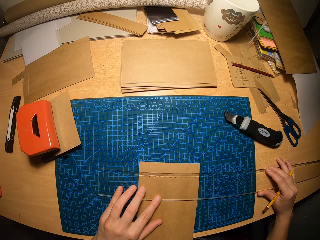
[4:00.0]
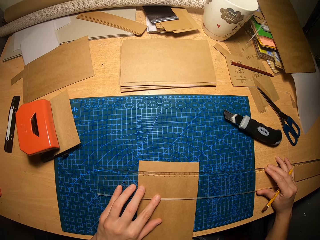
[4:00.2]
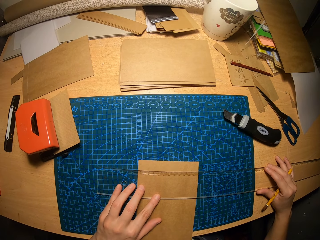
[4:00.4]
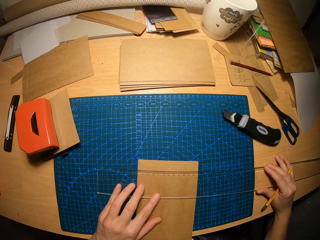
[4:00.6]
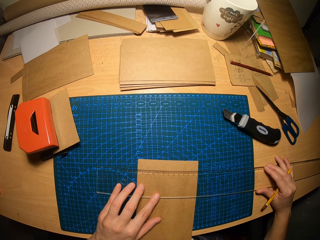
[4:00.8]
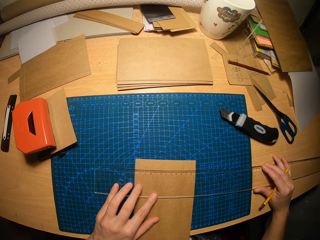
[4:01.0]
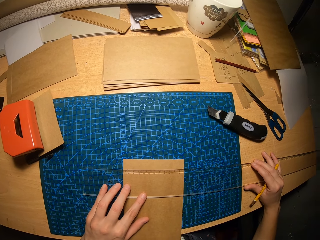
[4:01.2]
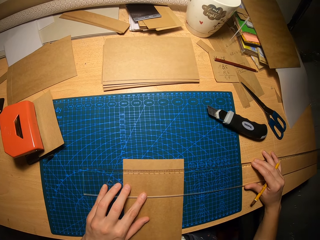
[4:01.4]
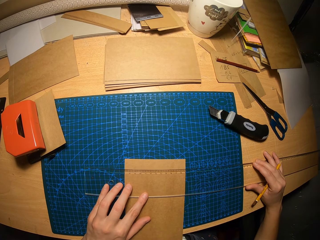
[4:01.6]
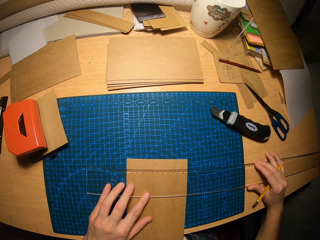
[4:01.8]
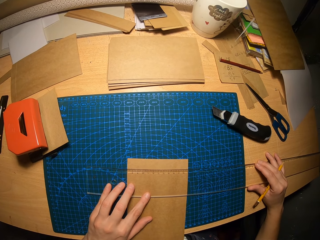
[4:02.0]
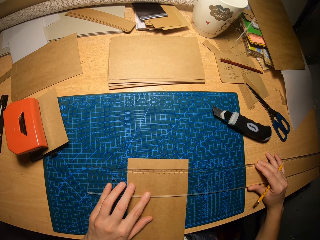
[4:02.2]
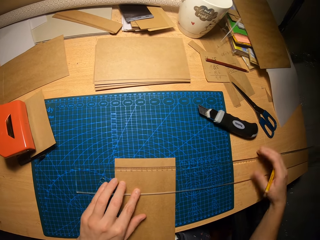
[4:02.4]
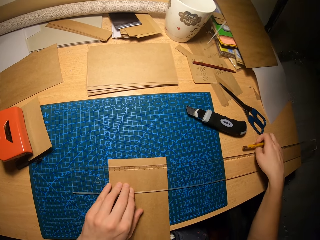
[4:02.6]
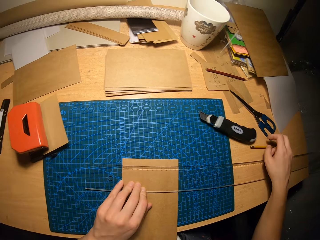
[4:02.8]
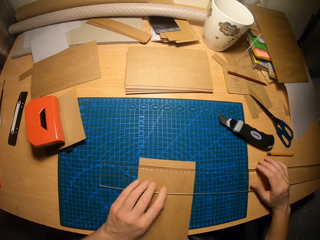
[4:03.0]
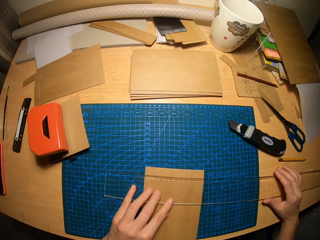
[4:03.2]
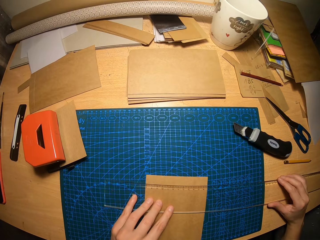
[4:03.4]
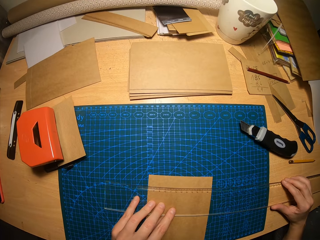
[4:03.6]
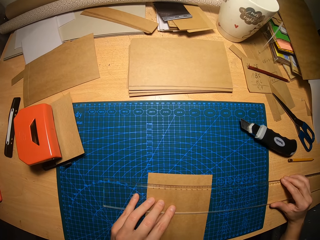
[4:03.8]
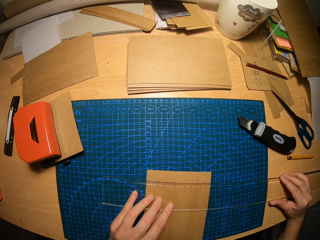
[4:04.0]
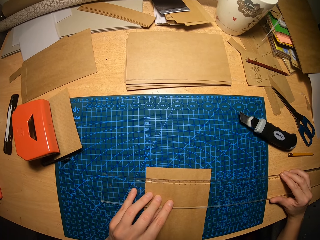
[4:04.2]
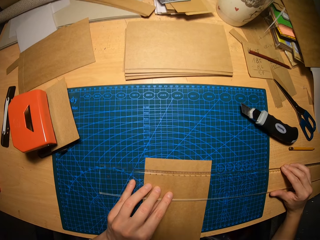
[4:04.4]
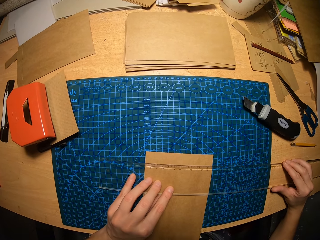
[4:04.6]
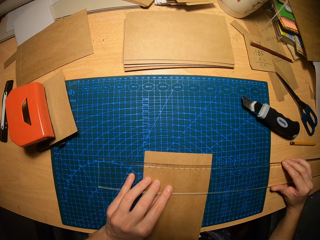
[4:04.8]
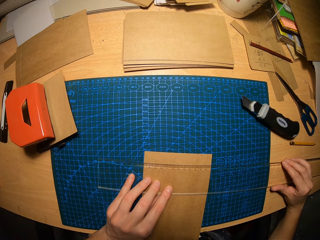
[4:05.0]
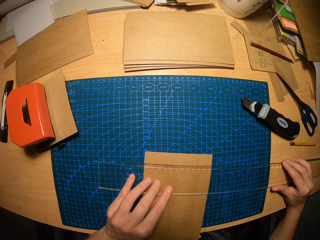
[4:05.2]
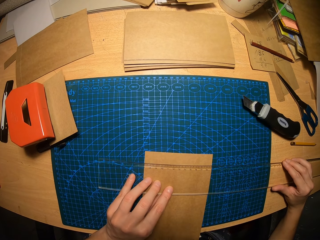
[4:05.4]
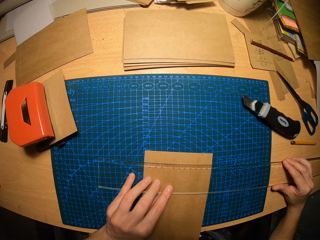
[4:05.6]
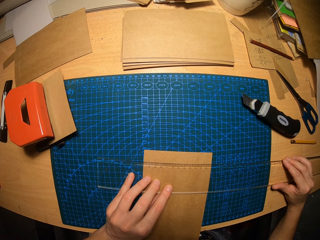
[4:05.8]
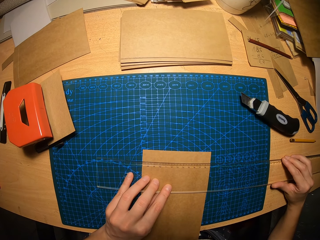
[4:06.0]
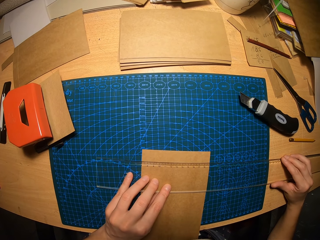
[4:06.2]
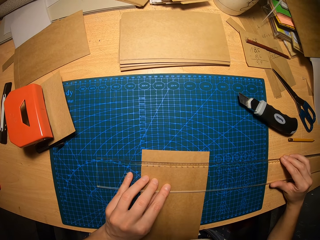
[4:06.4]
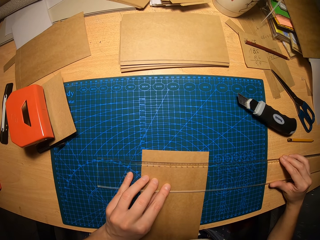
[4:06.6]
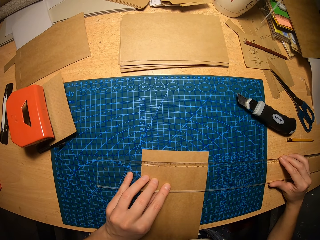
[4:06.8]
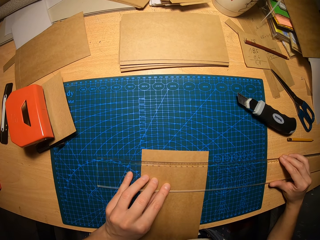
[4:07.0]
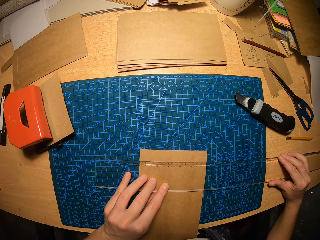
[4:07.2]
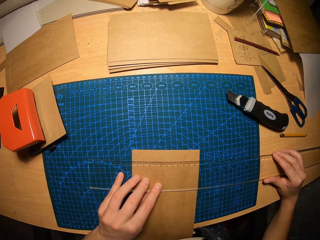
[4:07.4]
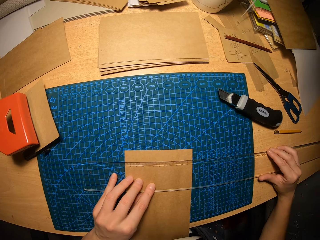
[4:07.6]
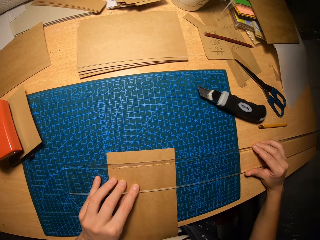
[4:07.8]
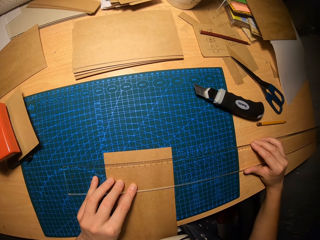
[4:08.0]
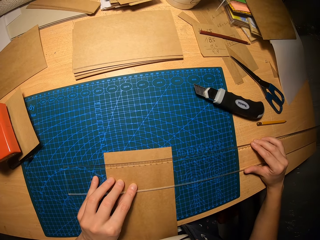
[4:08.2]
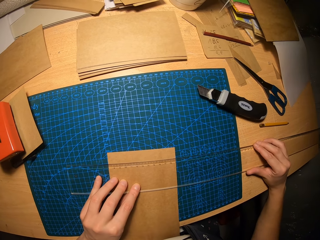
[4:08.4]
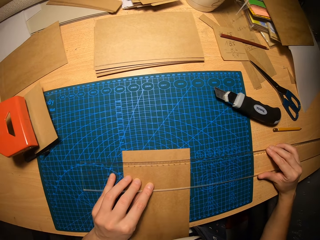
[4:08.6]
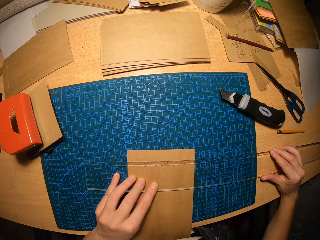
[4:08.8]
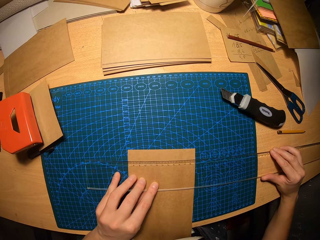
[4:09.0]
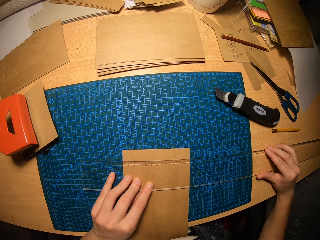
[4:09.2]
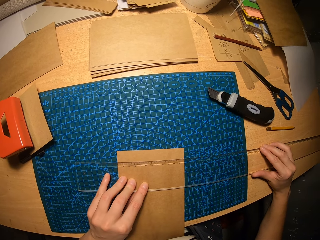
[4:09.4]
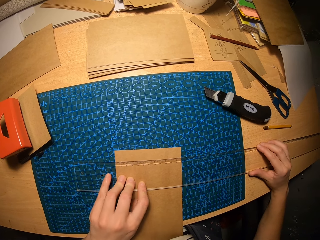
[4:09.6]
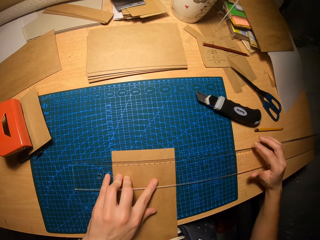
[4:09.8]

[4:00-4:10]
The camera wearer drops the pencil on the table. They adjust the position of the ruler on the carton paper.

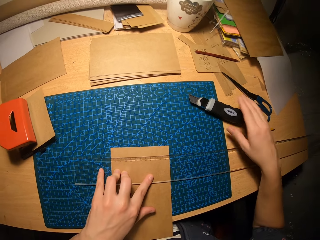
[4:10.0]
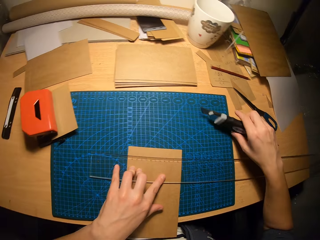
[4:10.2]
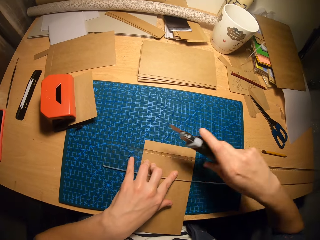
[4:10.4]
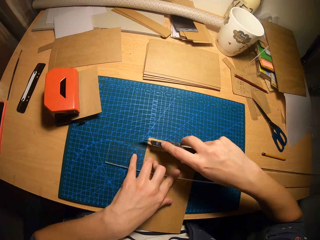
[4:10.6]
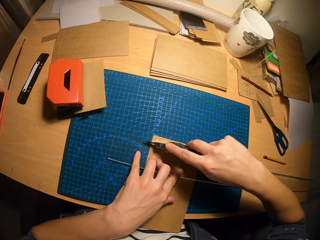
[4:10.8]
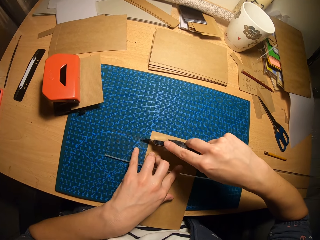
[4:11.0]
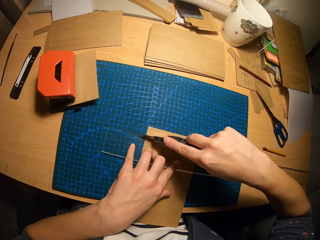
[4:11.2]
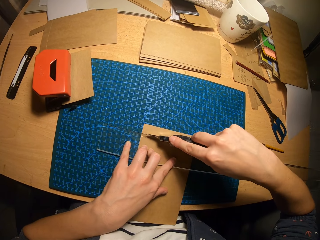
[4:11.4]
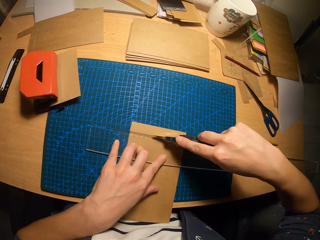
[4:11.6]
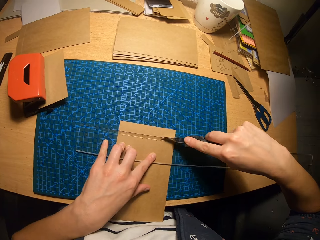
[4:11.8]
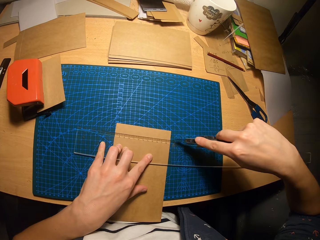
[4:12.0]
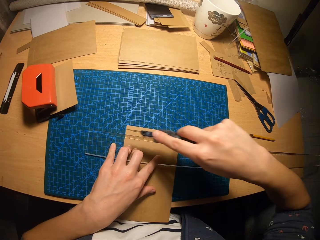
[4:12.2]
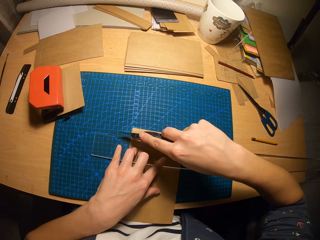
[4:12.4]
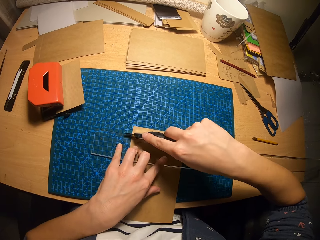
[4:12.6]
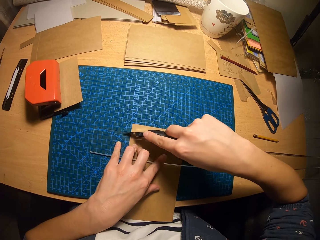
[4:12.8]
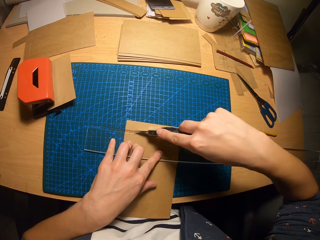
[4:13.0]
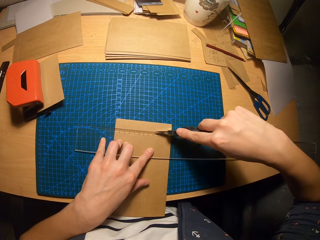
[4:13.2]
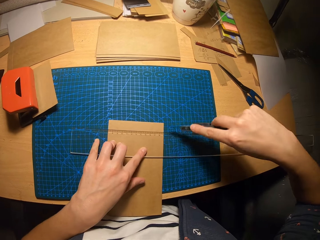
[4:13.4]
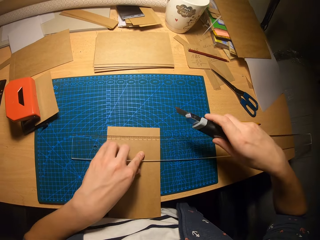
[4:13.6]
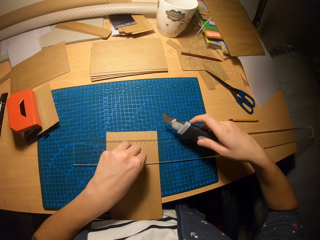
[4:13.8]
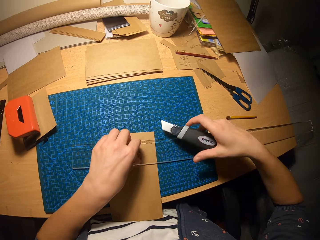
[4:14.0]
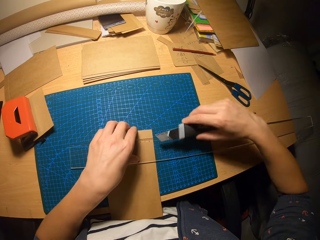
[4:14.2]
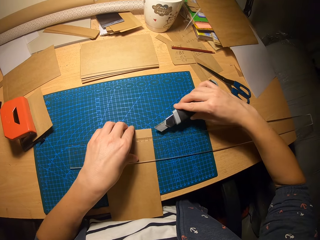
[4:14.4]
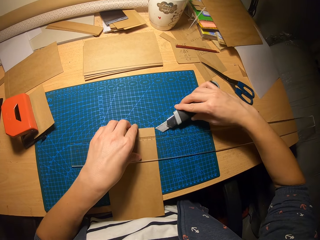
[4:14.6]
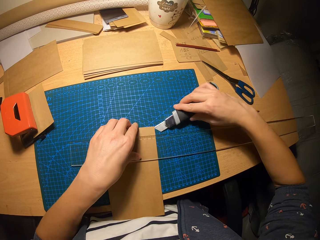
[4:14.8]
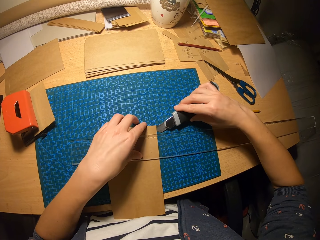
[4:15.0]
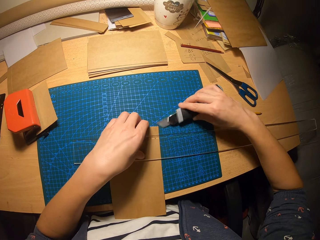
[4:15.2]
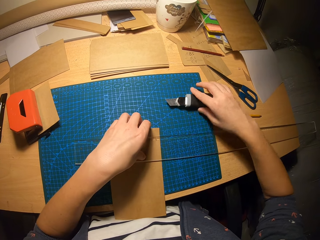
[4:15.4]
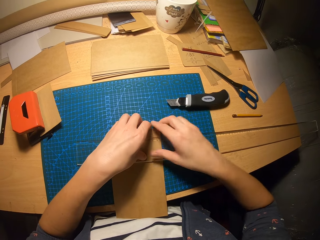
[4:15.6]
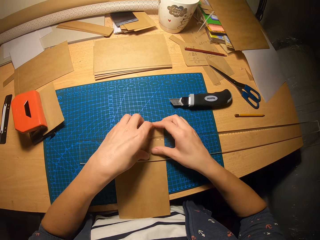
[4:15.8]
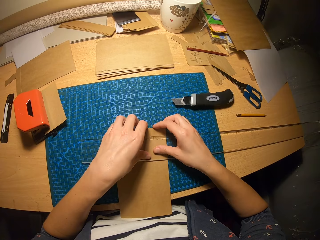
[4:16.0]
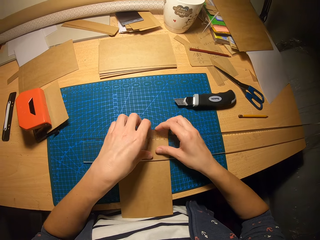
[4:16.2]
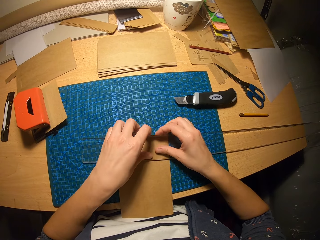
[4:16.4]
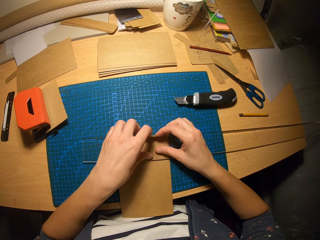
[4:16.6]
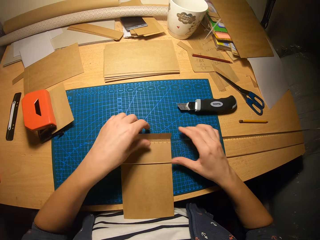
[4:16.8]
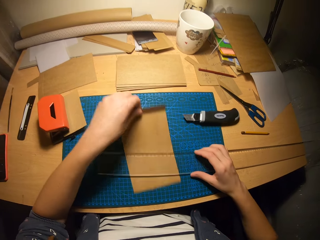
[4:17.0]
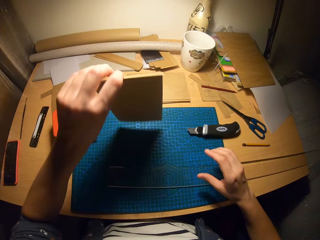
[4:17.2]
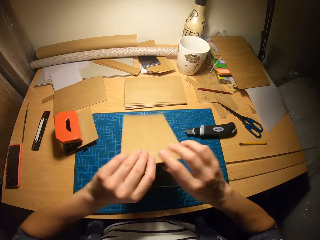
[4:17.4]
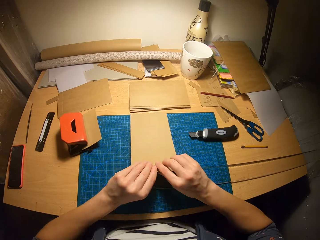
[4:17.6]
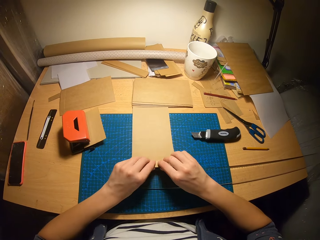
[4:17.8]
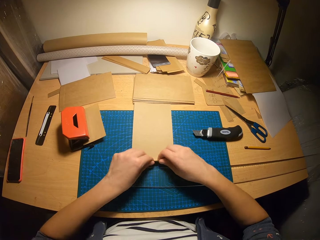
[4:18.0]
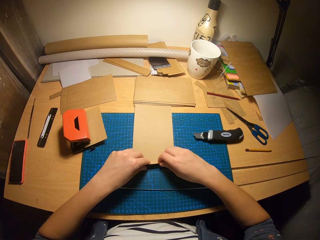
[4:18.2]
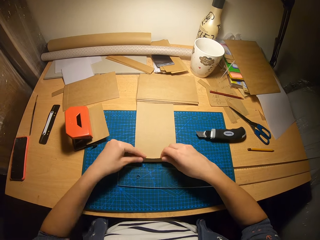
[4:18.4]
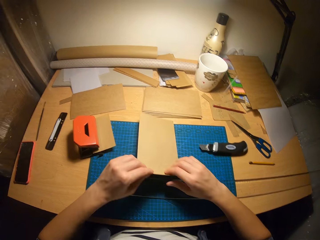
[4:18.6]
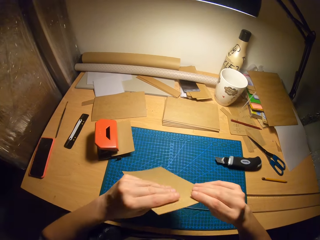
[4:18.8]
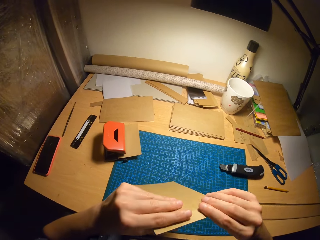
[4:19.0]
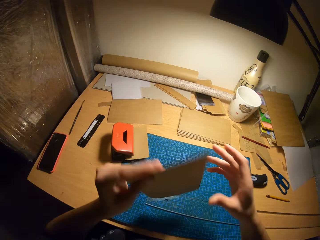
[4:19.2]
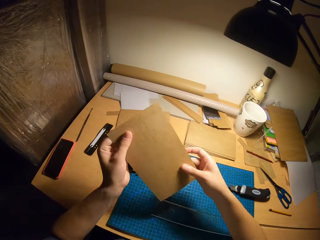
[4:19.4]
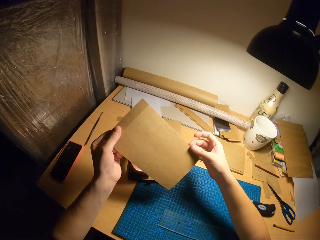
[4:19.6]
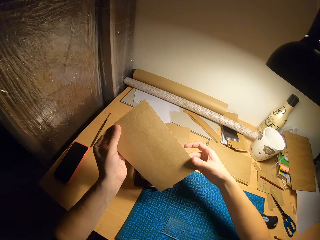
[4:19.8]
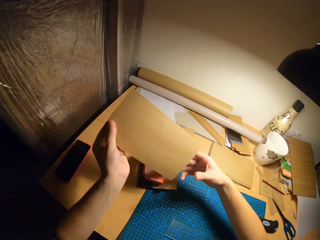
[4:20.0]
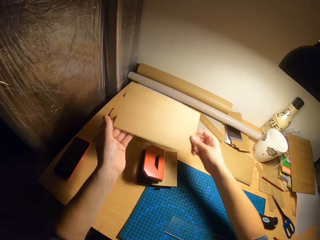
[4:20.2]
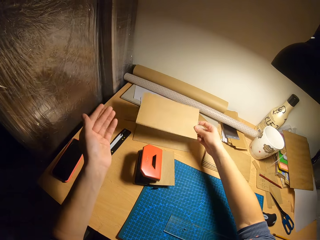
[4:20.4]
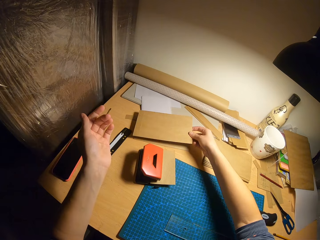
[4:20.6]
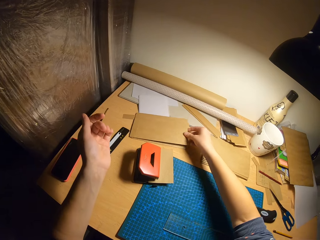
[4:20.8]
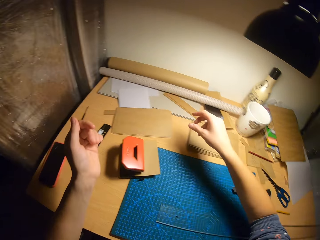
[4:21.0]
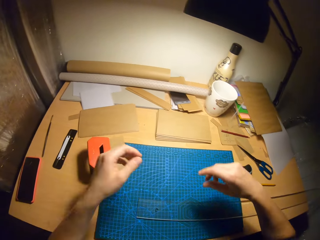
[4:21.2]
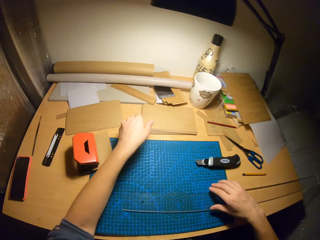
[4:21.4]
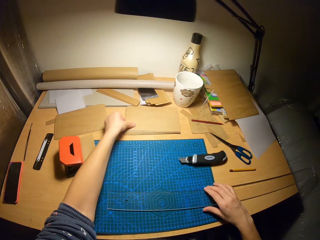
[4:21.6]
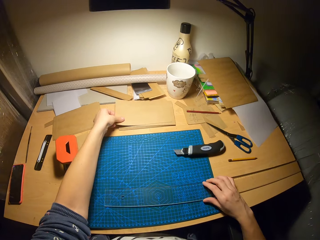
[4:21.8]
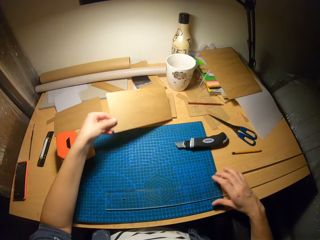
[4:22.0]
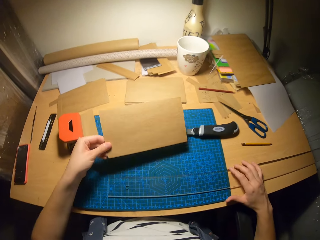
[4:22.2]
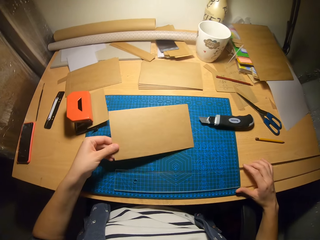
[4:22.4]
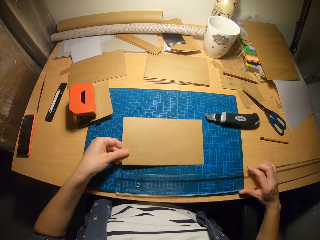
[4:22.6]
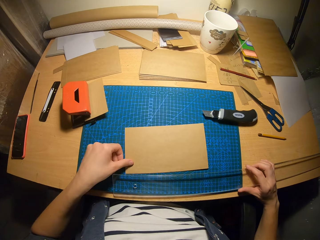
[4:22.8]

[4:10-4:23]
The camera wearer picks the retractable blade or scalpel from the table. He moves the retractable blade across the carton paper and cuts the paper. He moves the retractable blade across the carton paper again. He raises the top of the carton paper with the retractable blade and his left hand, folds the paper, and puts the scalpel on the table. He raises the top of the carton paper with his hands and folds the paper. He removes the carton paper from under the ruler, flips the carton paper on the table, bends the bottom of the carton paper, and picks up the carton paper from the table. He drops the carton paper on a pile of carton papers. He picks up a carton paper from the pile of carton papers and drops the carton paper on the table with his left hand.
